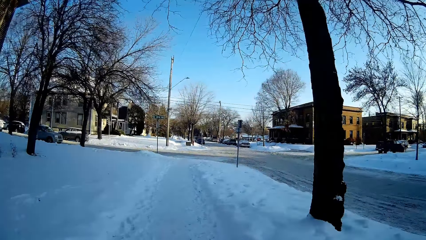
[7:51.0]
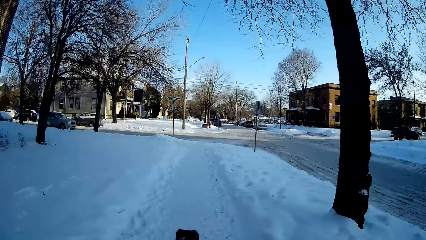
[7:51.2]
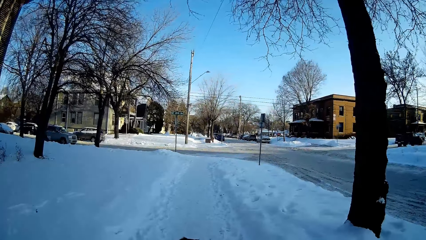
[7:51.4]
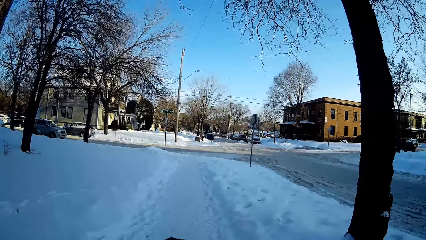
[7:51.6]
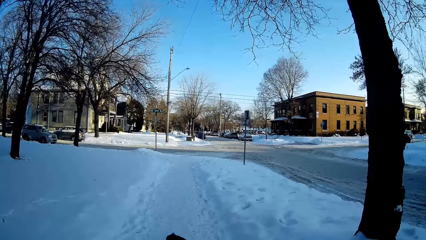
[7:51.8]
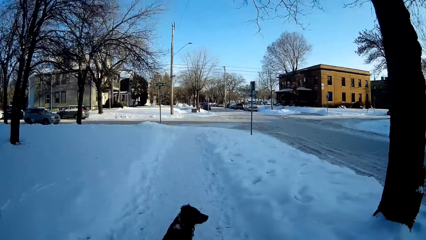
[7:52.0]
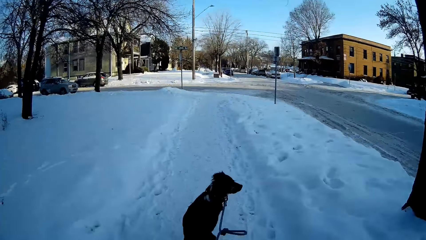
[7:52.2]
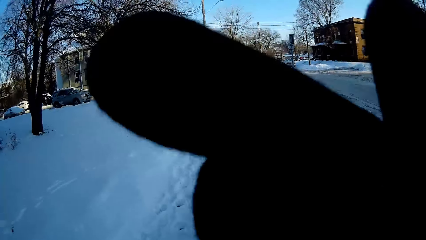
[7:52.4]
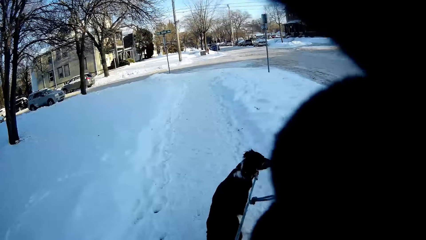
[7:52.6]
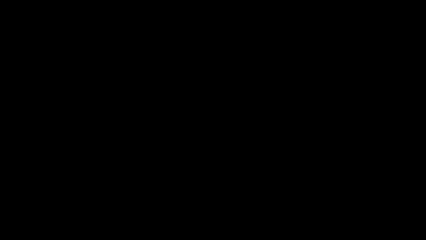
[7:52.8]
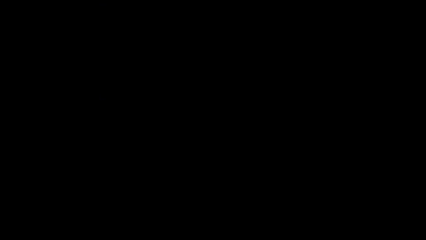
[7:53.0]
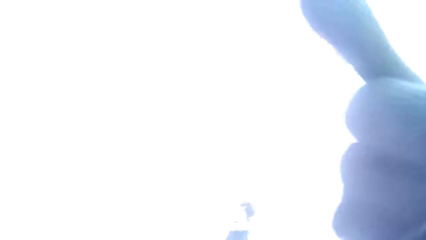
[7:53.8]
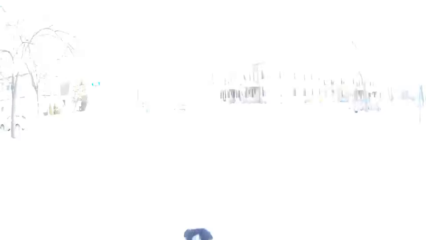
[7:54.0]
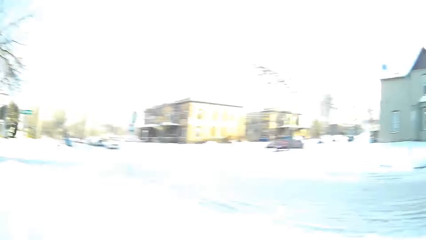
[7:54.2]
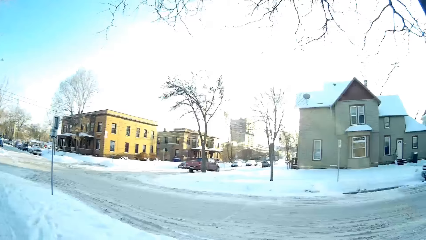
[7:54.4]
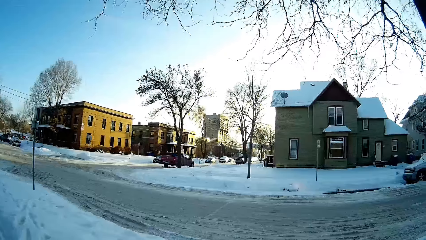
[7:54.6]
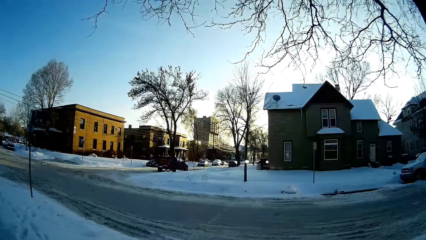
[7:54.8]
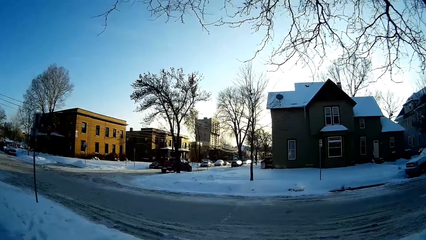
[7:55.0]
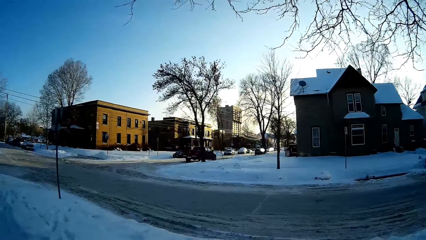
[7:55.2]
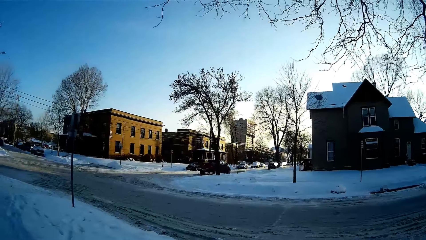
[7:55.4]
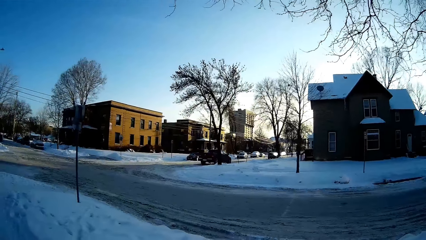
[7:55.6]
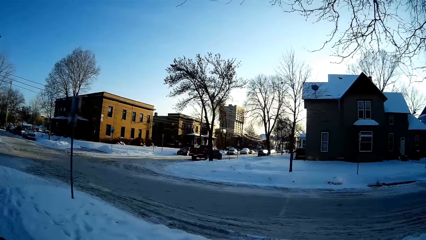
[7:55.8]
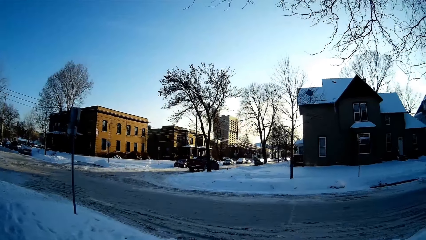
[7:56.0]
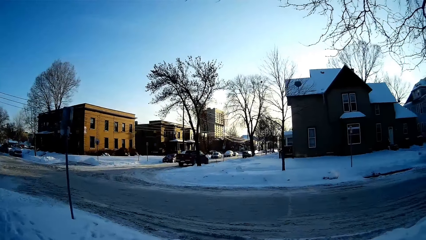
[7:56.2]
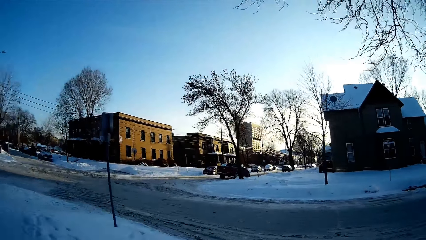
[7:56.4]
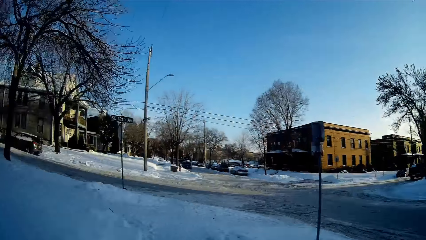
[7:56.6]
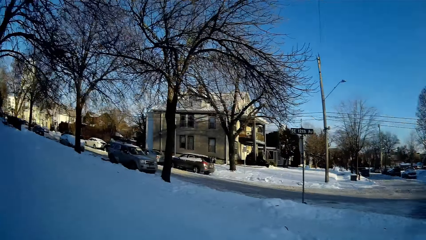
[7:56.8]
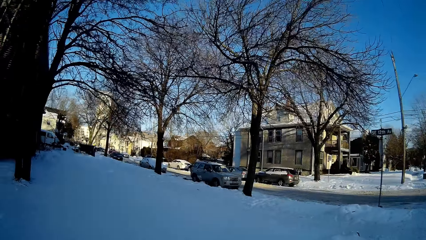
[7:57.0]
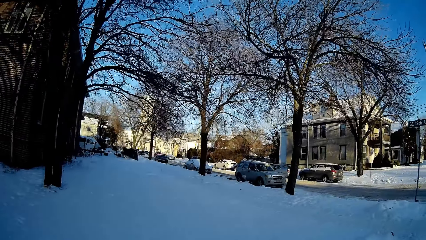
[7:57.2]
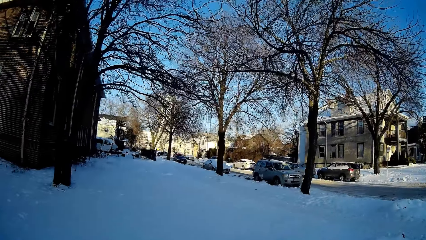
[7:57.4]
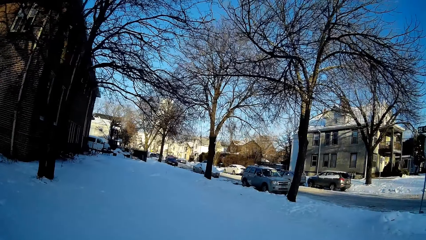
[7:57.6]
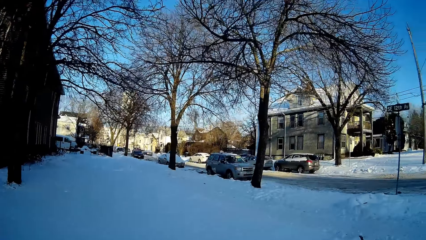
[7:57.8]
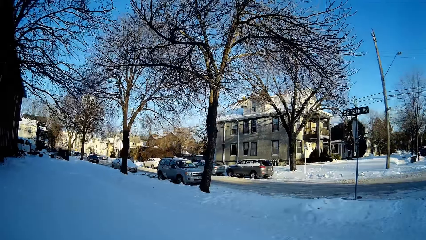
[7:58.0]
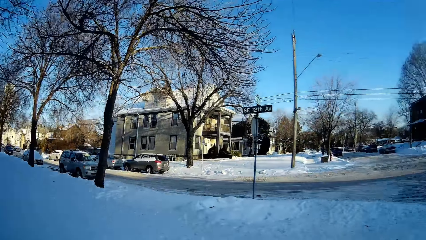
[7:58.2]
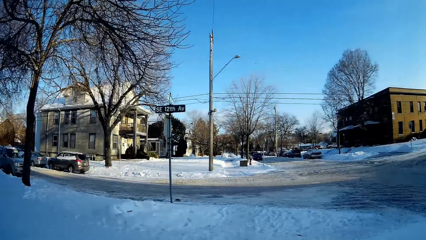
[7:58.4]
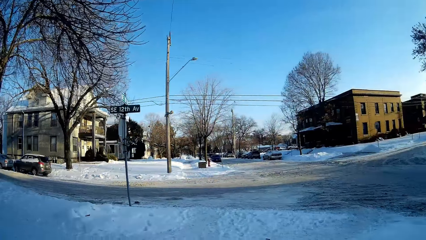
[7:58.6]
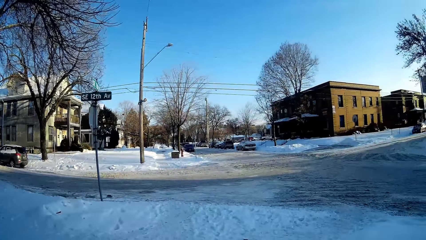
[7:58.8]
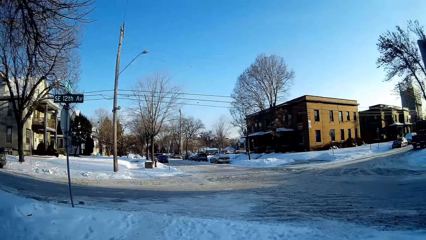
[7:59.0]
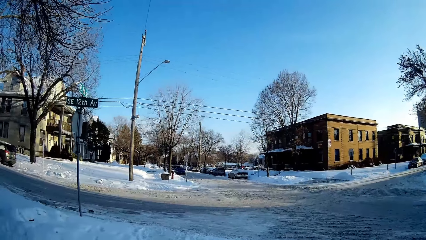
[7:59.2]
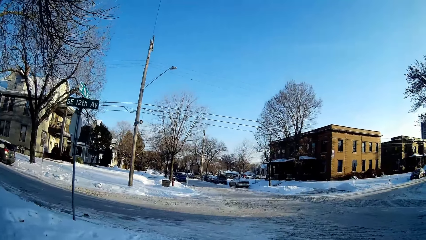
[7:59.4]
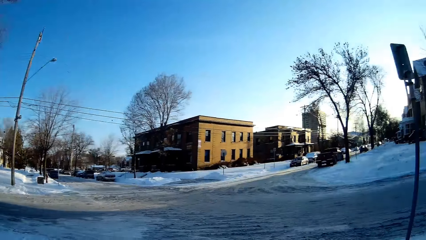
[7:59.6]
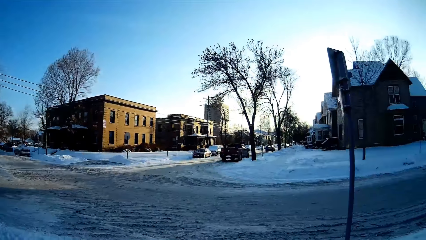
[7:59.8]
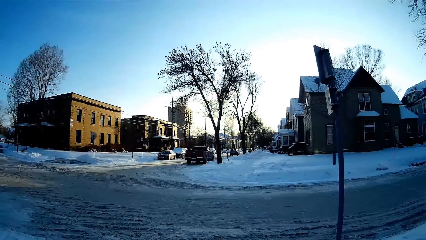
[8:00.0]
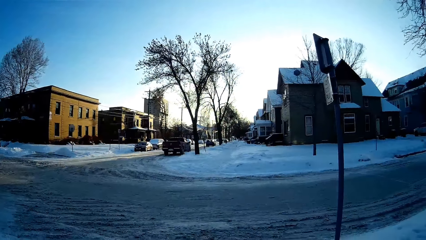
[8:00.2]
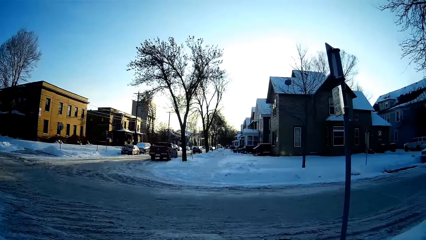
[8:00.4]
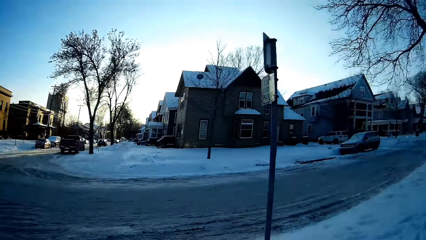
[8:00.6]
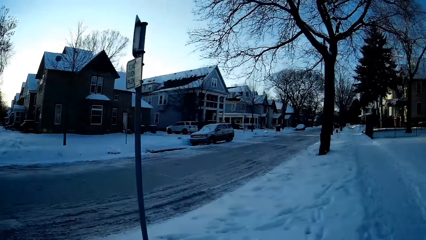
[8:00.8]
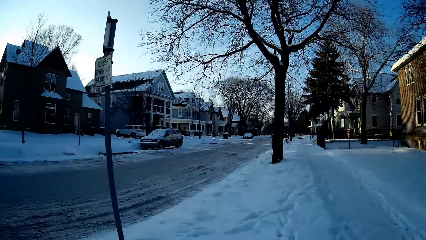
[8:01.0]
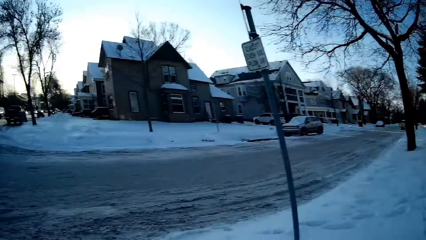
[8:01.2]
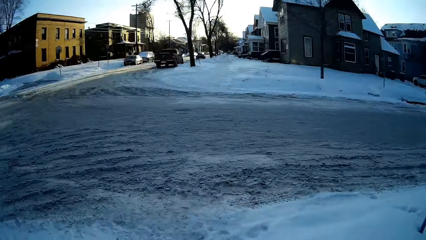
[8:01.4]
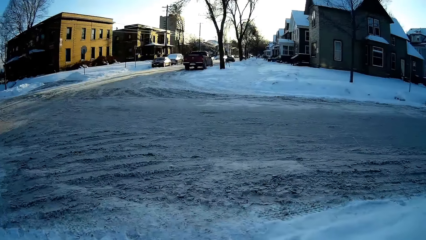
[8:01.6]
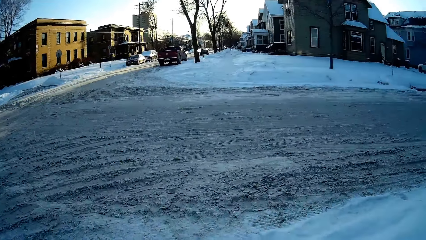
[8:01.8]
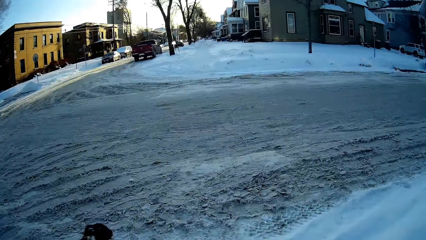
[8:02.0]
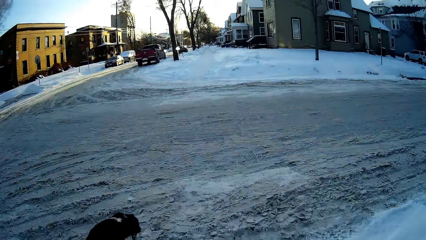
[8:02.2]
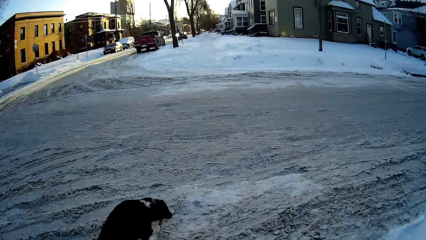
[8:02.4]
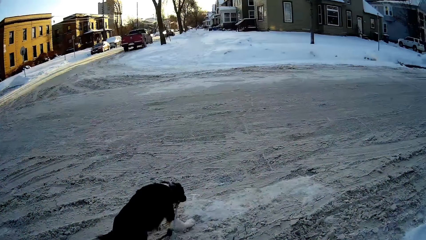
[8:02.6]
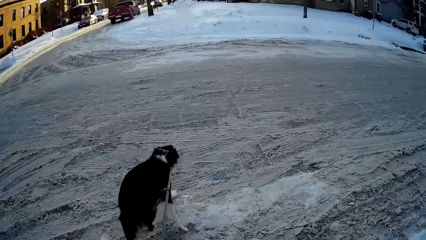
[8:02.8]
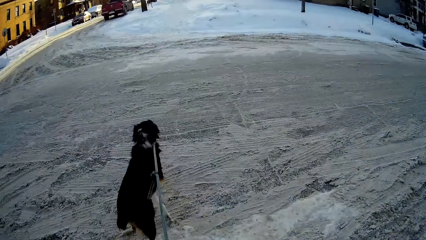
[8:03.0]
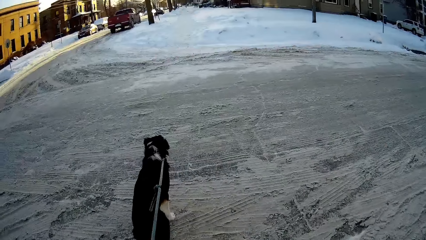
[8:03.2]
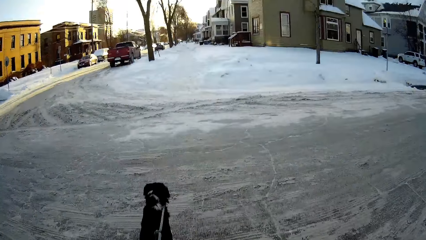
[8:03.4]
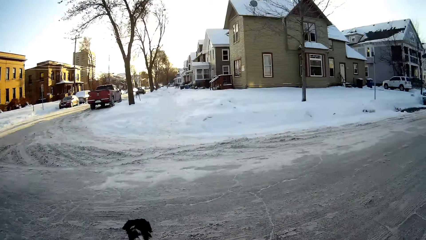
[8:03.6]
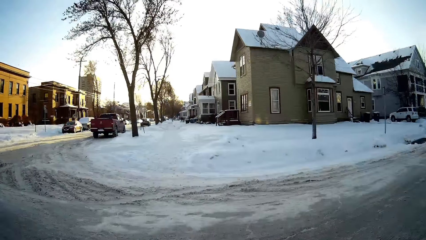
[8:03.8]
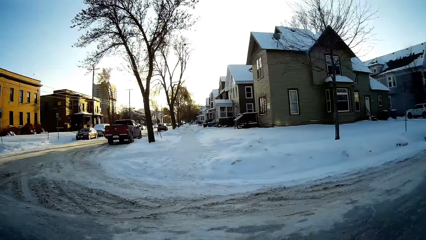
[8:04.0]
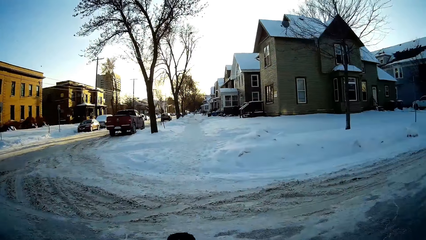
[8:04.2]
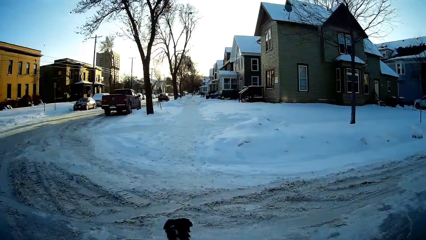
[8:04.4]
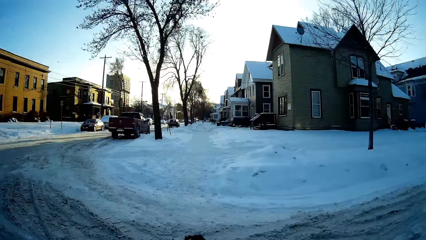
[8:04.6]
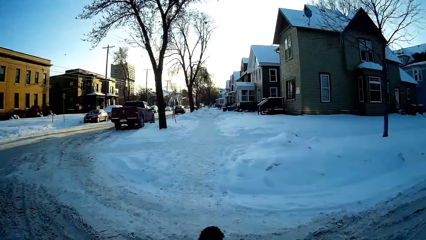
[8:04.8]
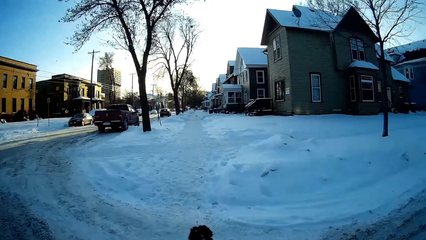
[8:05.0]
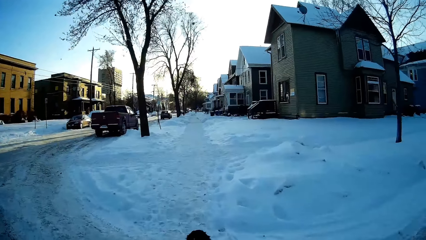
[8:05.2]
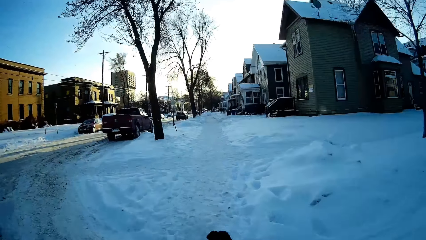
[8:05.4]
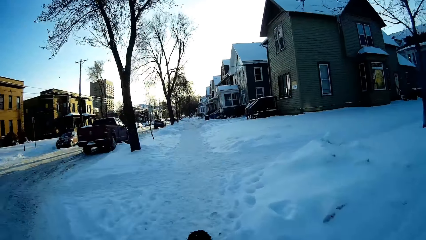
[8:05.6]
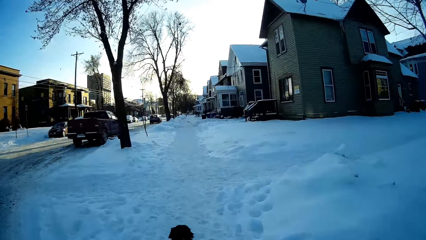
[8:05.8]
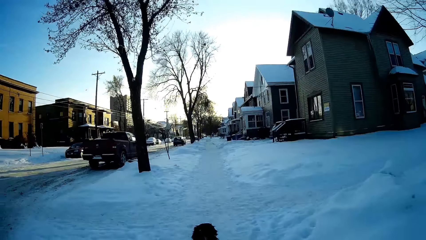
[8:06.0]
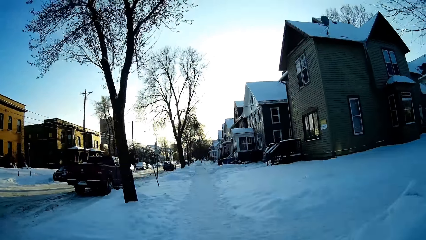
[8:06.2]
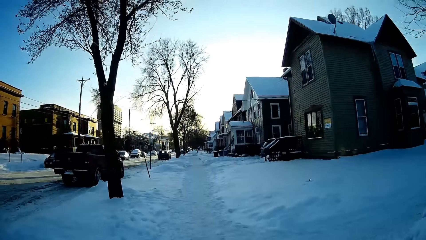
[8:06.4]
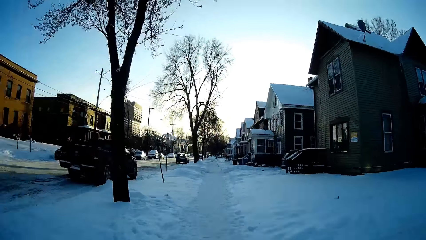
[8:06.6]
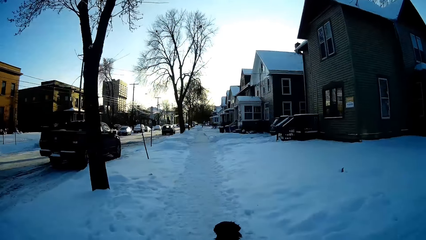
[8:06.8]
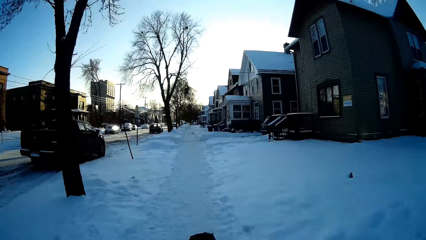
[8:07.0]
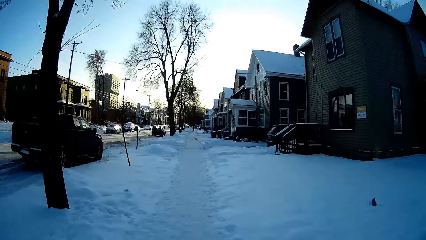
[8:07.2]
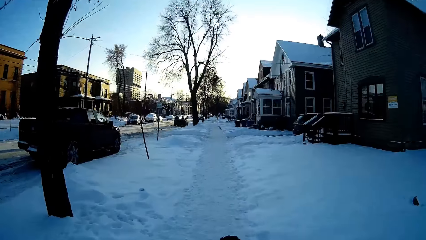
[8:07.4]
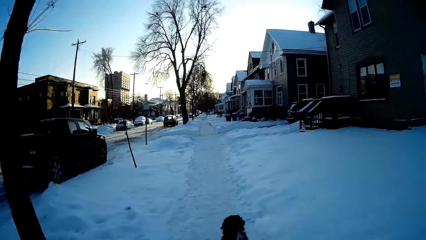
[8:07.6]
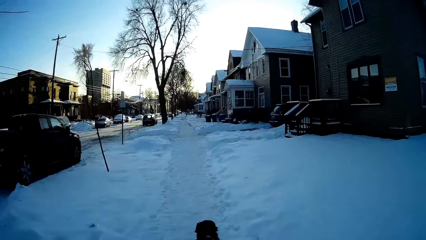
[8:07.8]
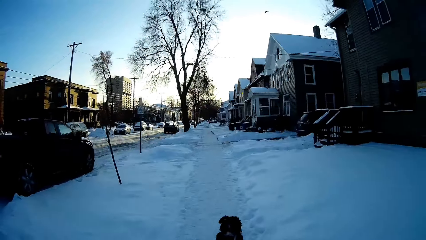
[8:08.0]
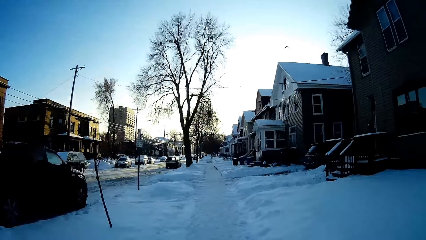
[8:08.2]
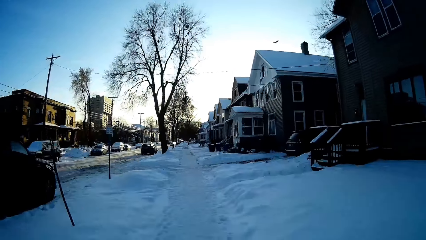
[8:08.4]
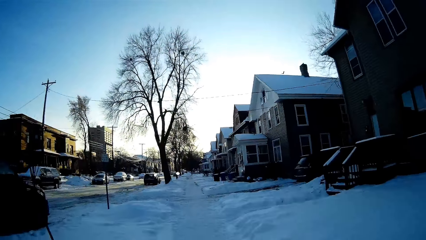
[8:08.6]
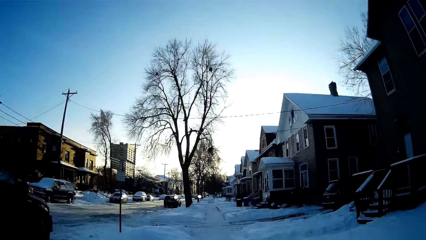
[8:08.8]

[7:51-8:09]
The camera wearer touches the camera. They look at the houses. They look around. They walk the dog on the snow road.
